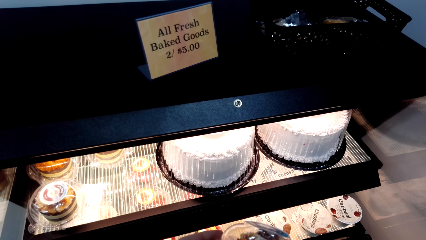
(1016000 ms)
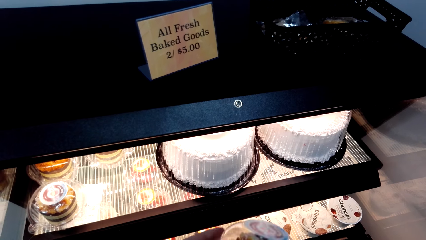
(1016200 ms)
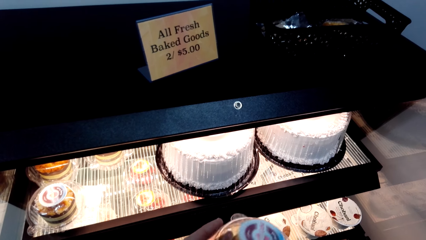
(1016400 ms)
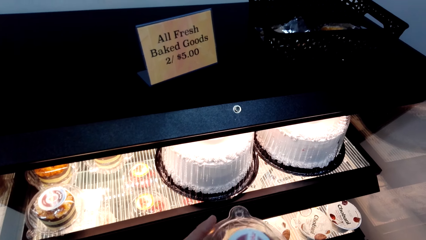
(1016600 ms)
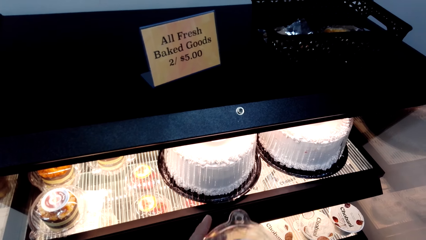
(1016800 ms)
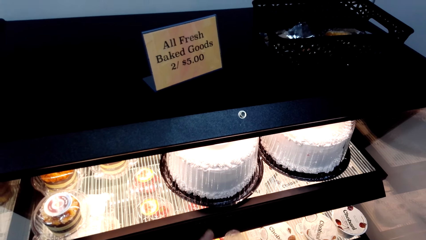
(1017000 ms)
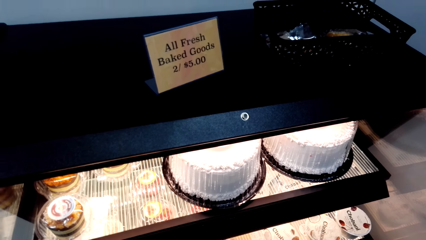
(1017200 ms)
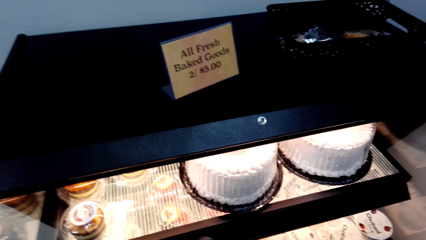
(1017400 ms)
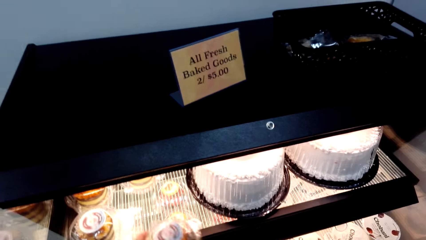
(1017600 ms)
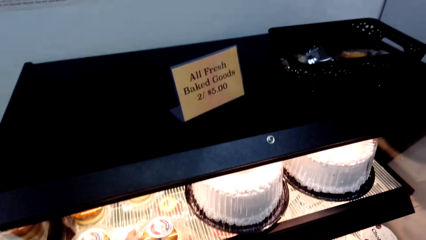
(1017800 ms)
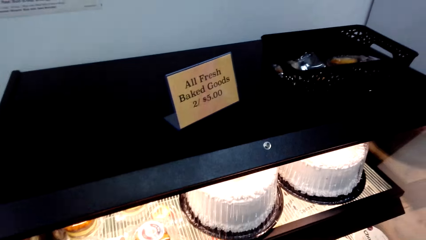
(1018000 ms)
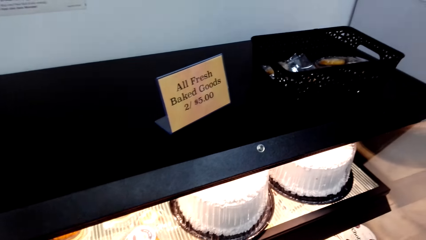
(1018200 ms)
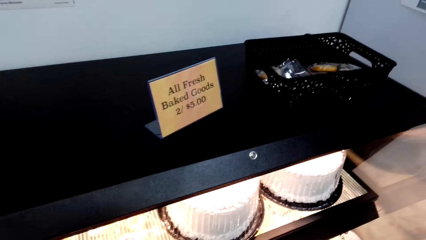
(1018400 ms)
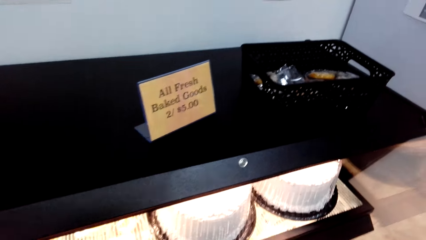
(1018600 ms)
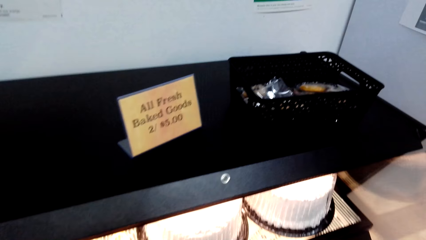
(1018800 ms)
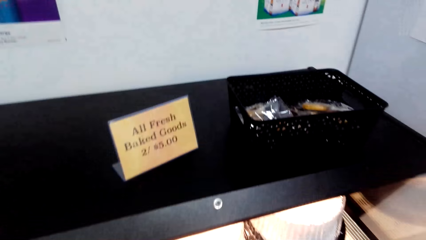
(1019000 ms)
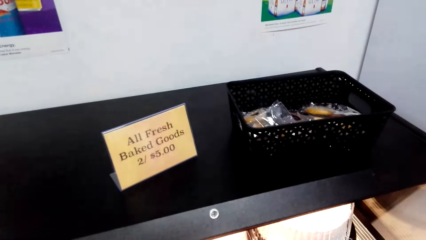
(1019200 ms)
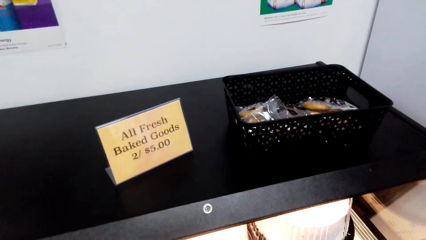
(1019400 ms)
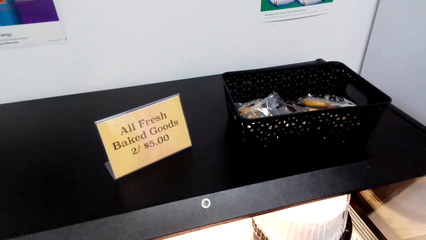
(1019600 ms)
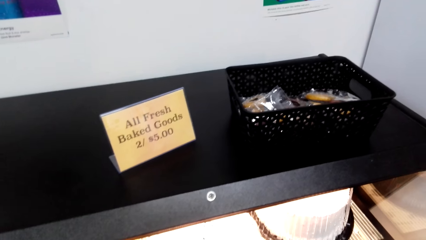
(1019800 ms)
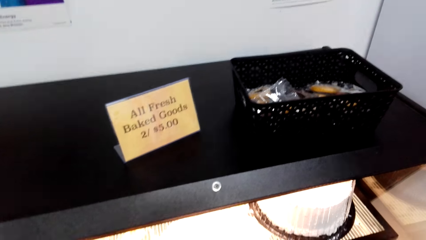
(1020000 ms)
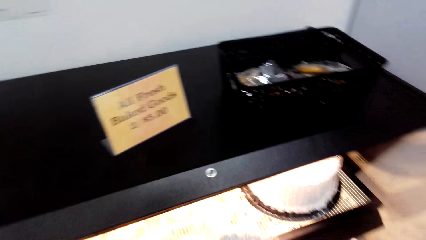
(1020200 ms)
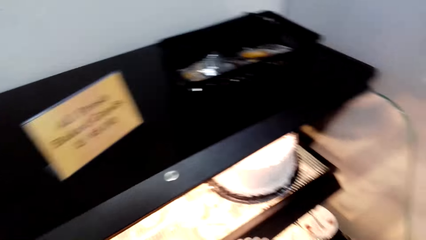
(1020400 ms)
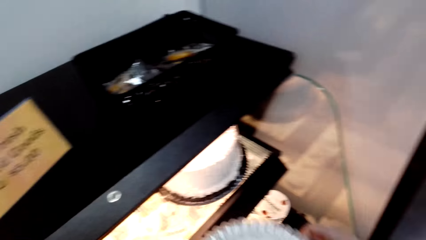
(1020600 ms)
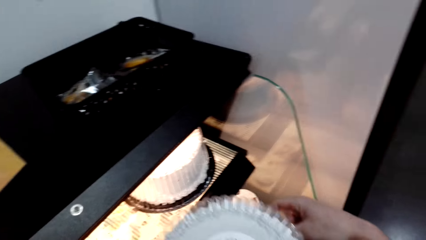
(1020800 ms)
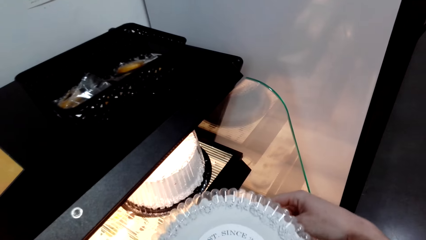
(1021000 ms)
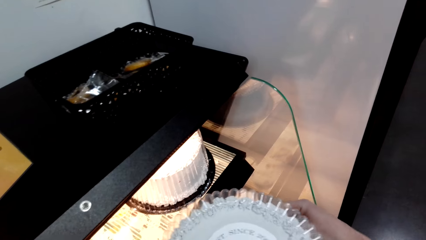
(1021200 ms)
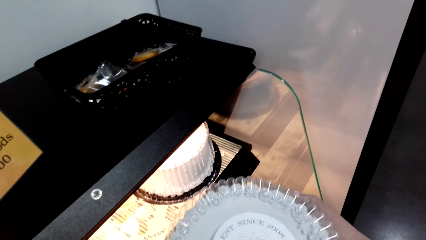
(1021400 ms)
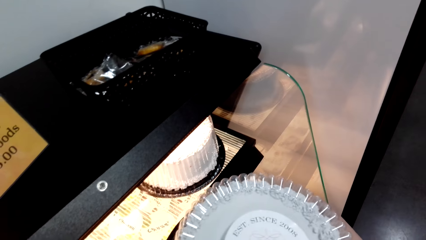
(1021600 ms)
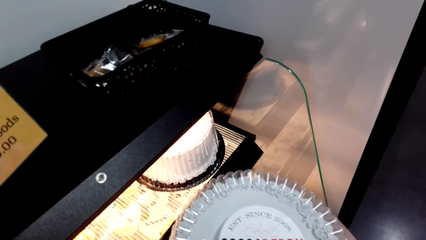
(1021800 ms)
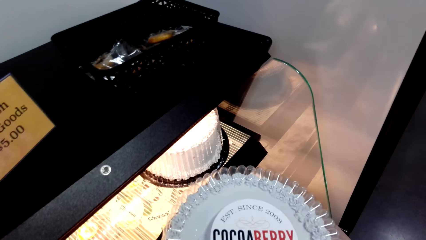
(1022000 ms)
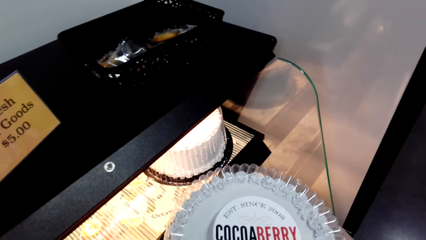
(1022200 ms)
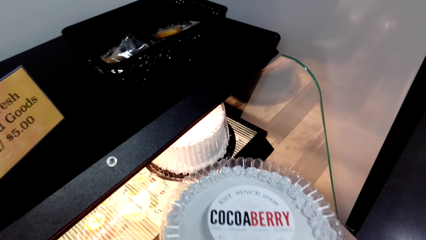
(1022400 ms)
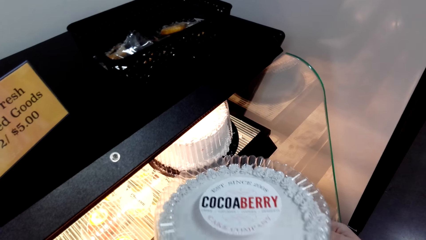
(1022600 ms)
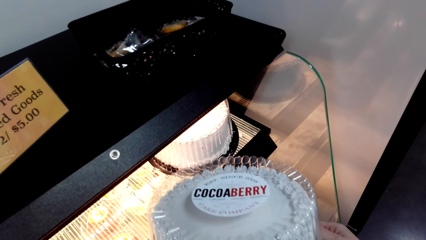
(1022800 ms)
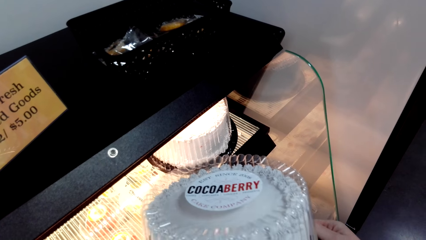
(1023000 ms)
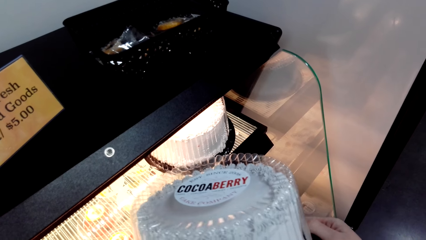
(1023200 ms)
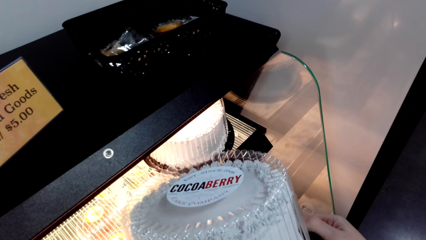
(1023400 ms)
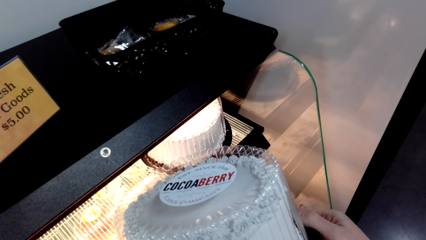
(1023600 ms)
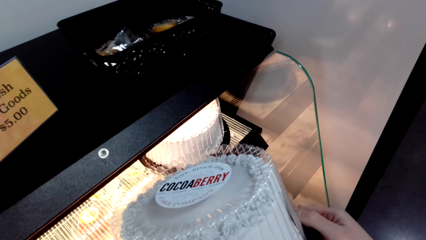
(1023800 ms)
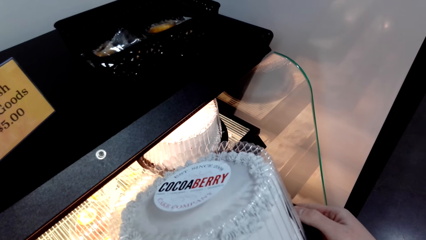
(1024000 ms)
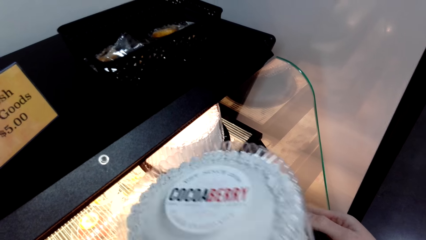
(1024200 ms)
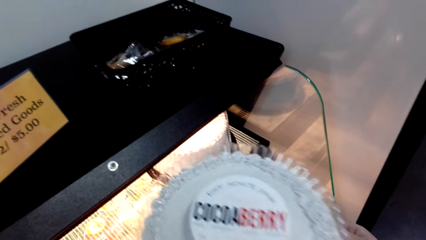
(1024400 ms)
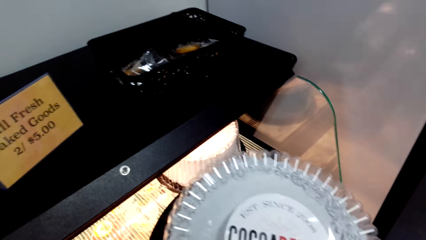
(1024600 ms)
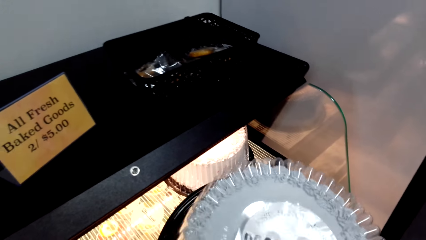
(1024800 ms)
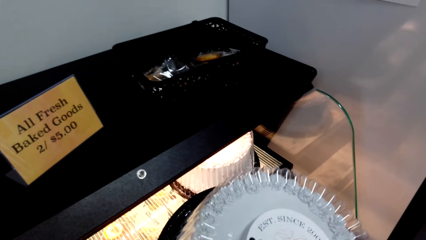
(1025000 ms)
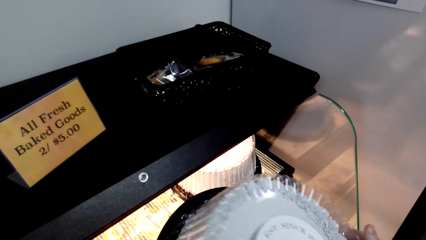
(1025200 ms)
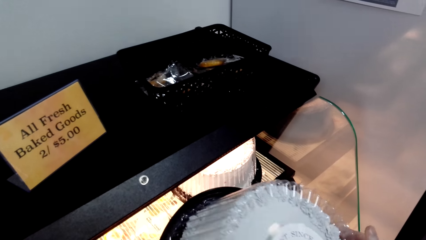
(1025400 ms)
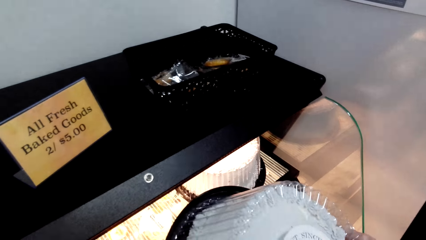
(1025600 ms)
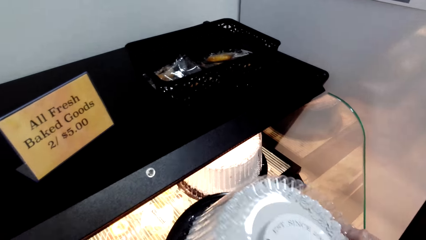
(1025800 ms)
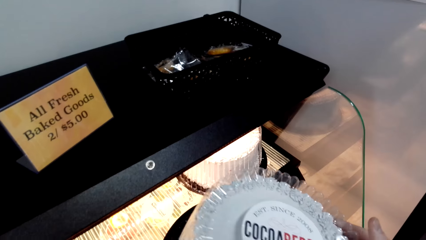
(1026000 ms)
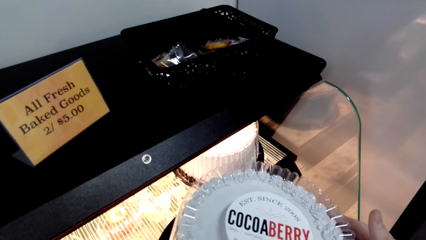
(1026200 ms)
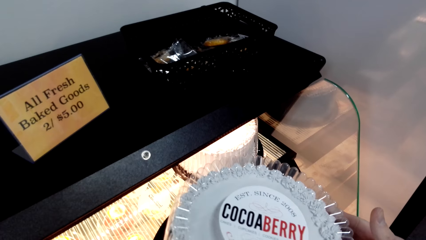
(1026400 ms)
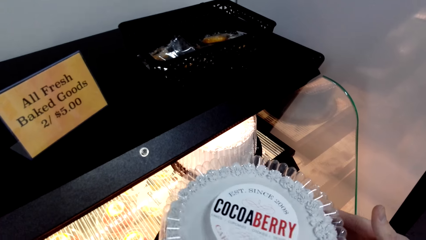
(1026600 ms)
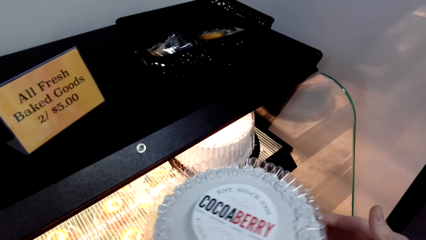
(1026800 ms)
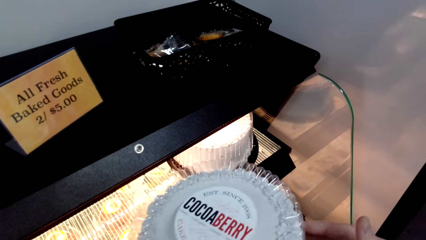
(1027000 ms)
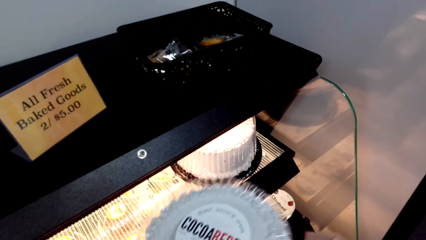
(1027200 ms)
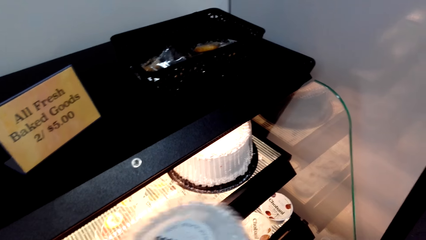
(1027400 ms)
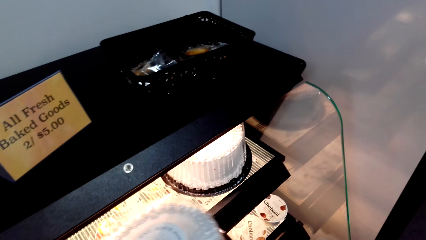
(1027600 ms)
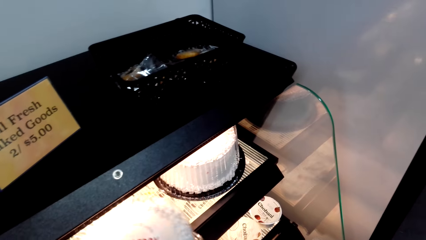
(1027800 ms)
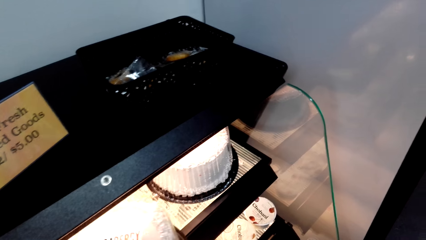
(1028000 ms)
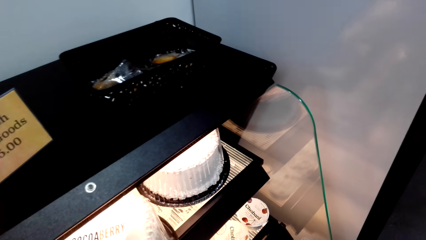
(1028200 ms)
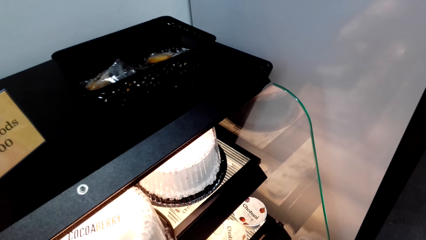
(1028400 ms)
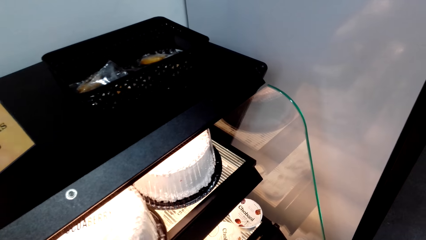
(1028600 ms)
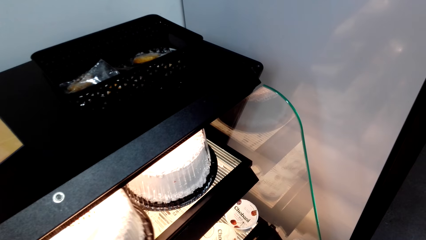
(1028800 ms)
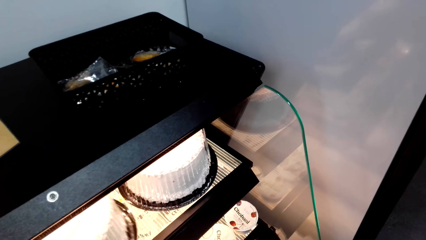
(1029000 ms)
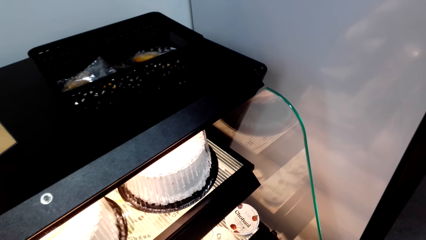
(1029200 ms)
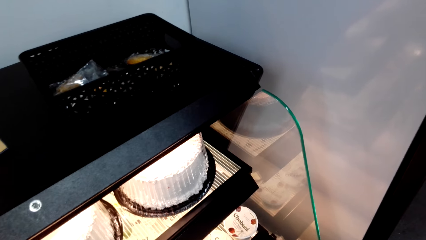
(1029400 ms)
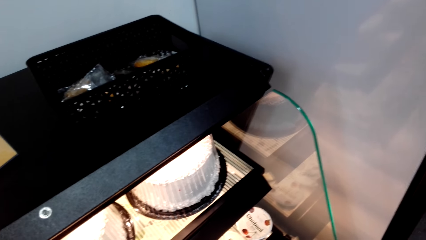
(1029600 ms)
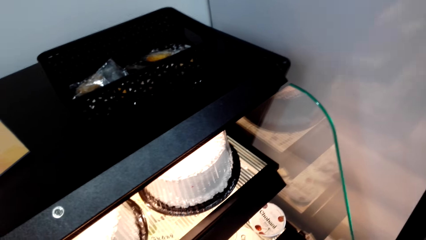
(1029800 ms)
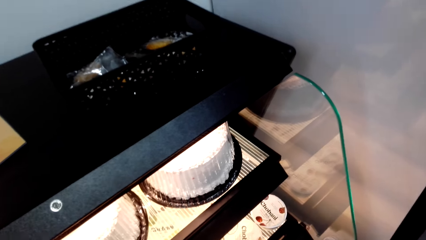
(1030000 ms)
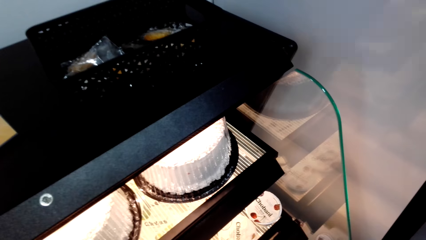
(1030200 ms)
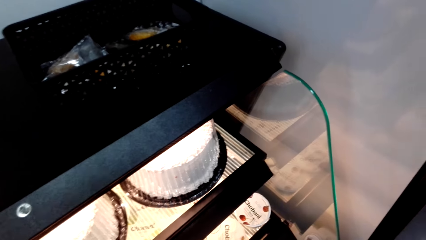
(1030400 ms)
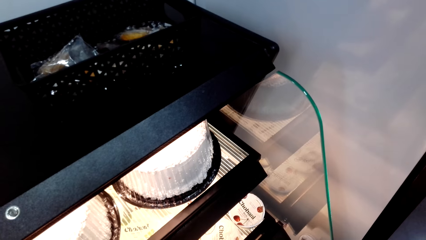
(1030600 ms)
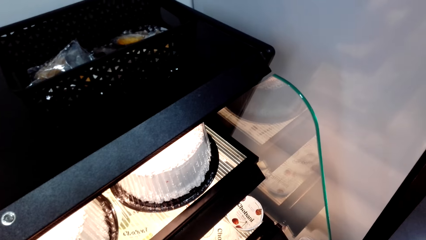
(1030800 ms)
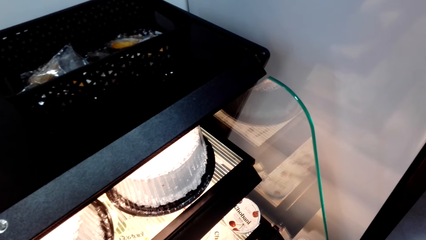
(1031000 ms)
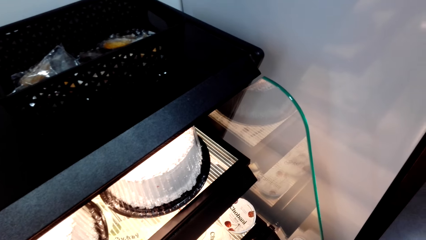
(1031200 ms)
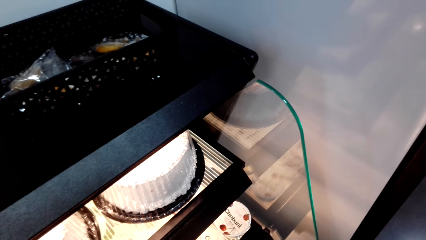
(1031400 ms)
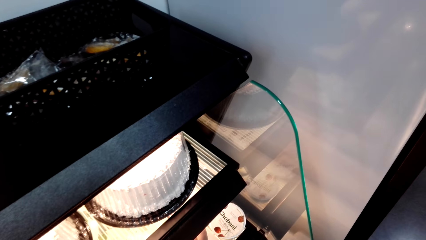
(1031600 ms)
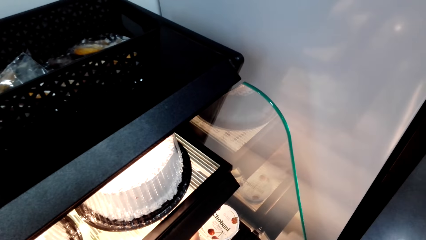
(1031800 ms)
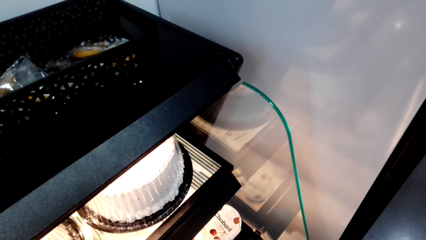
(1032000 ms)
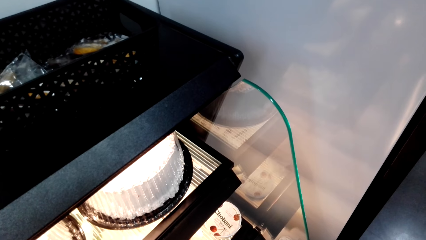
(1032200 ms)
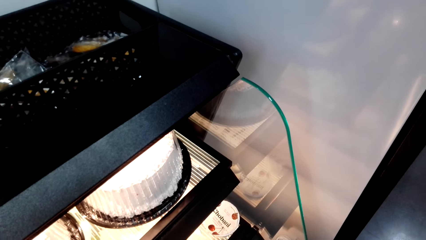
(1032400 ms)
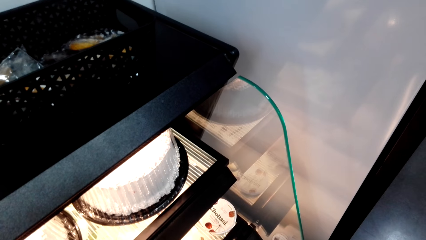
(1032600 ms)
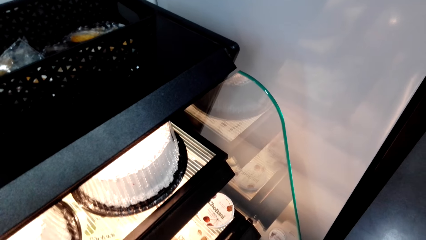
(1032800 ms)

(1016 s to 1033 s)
The camera wearer looks at the cake. They pick the cocoa berry cake. They look at the cake again. They put the cake in the shelf.
